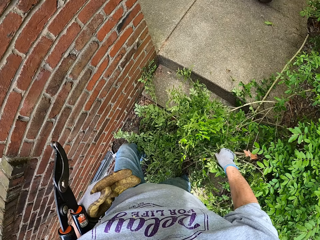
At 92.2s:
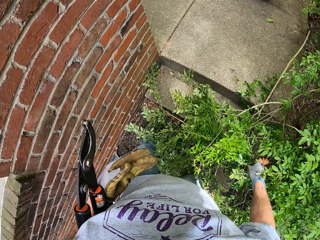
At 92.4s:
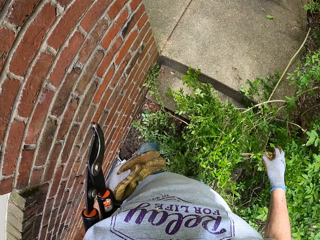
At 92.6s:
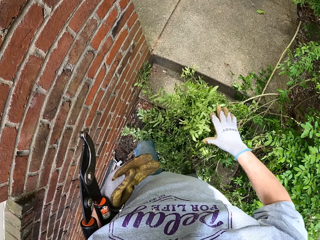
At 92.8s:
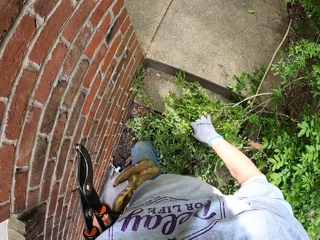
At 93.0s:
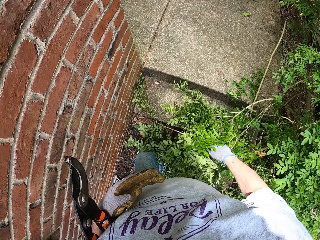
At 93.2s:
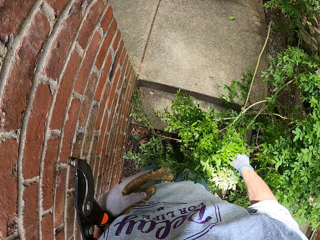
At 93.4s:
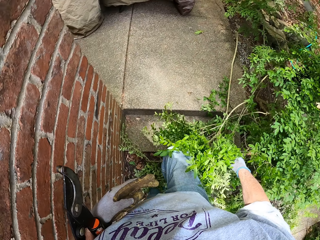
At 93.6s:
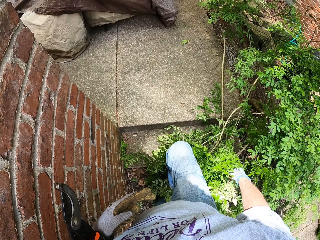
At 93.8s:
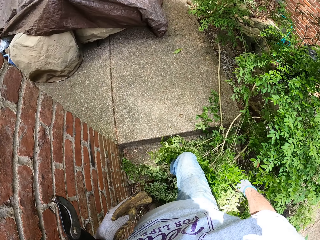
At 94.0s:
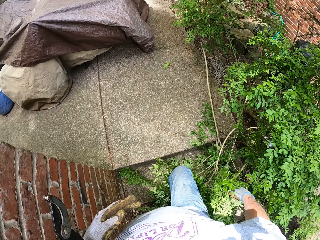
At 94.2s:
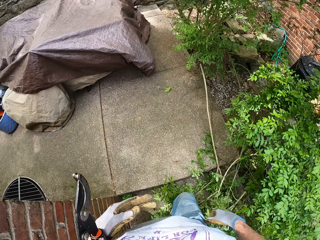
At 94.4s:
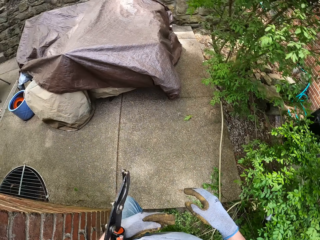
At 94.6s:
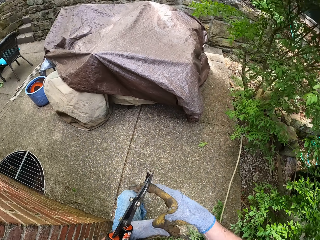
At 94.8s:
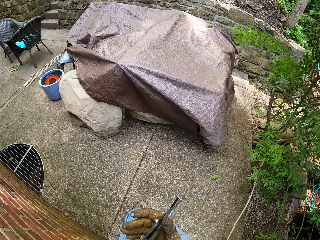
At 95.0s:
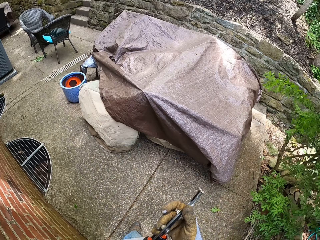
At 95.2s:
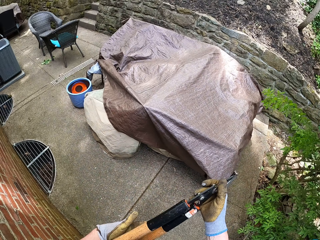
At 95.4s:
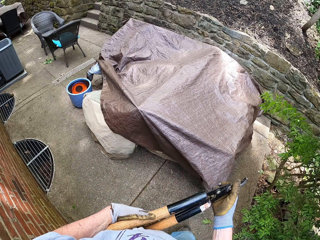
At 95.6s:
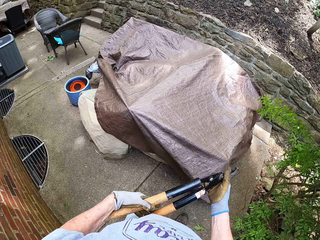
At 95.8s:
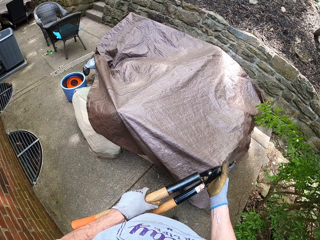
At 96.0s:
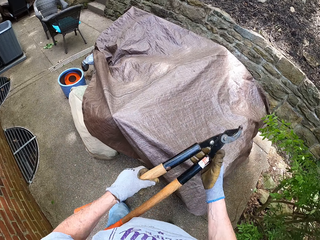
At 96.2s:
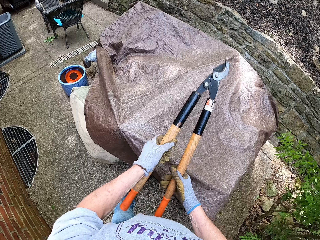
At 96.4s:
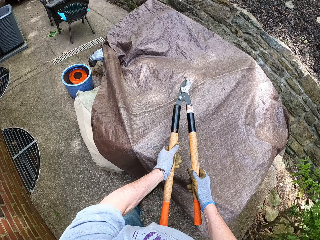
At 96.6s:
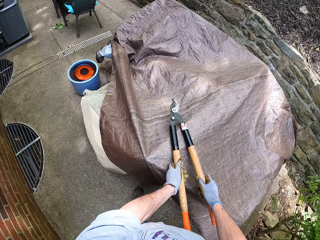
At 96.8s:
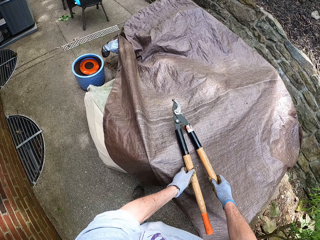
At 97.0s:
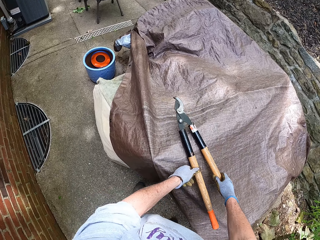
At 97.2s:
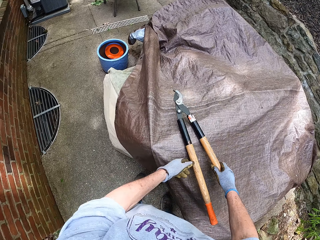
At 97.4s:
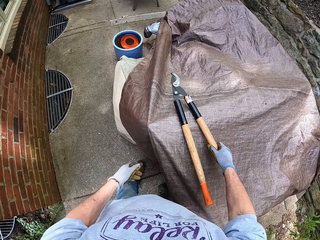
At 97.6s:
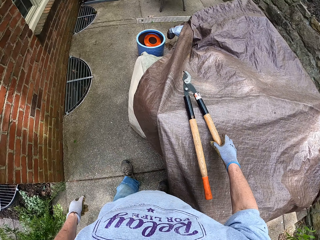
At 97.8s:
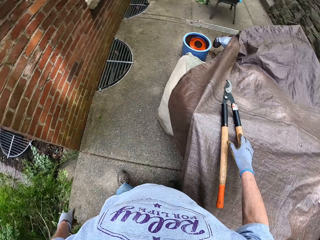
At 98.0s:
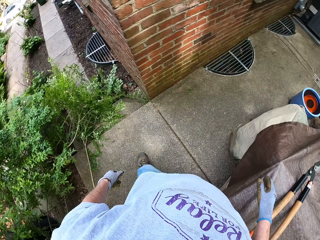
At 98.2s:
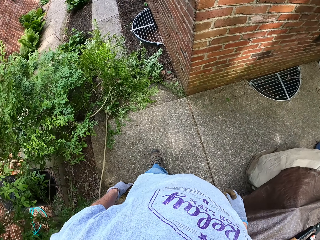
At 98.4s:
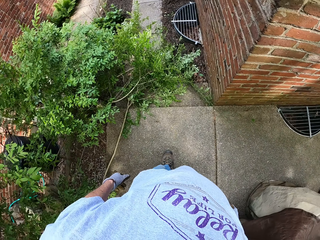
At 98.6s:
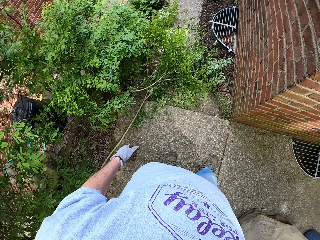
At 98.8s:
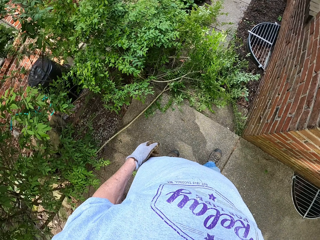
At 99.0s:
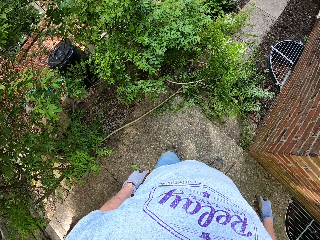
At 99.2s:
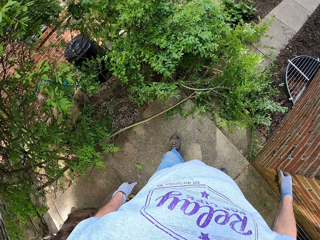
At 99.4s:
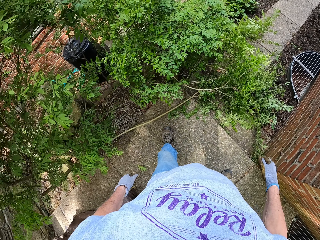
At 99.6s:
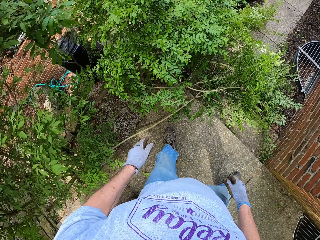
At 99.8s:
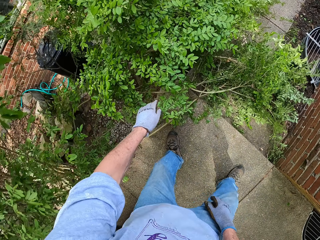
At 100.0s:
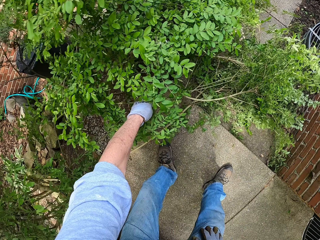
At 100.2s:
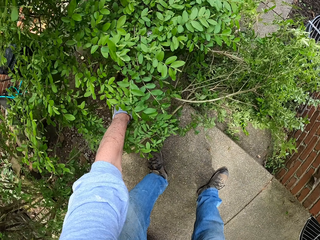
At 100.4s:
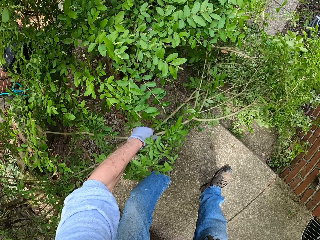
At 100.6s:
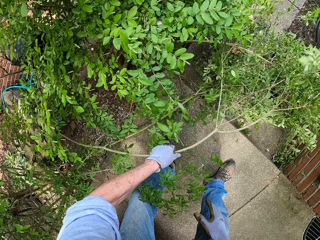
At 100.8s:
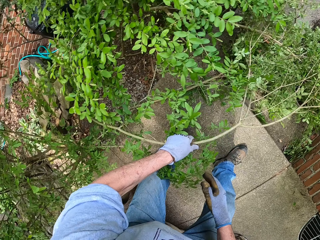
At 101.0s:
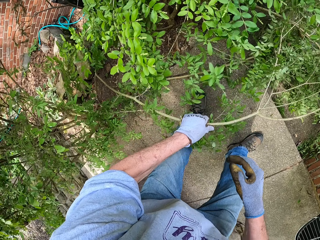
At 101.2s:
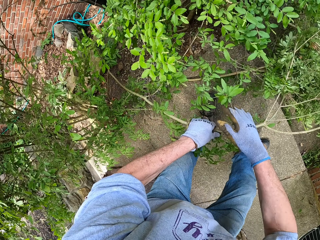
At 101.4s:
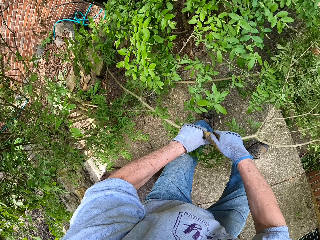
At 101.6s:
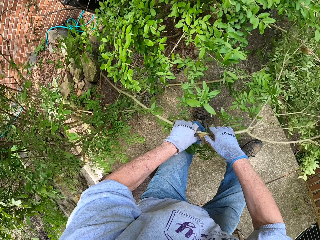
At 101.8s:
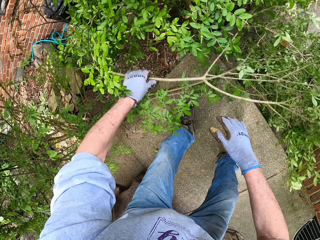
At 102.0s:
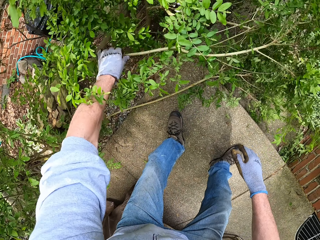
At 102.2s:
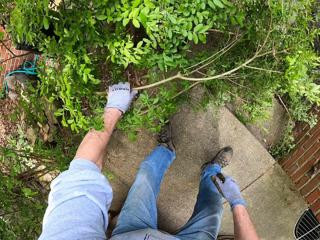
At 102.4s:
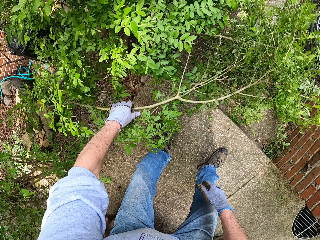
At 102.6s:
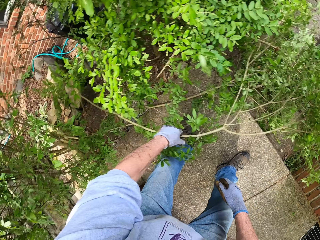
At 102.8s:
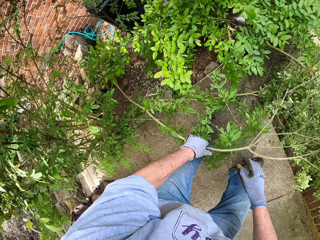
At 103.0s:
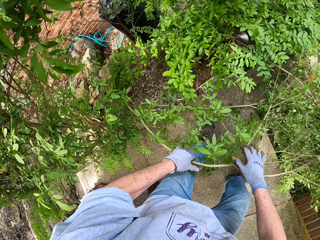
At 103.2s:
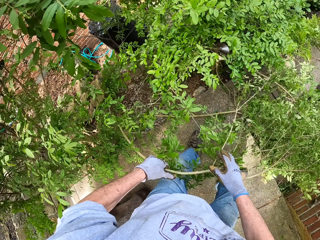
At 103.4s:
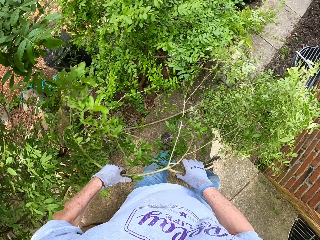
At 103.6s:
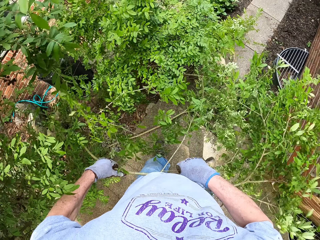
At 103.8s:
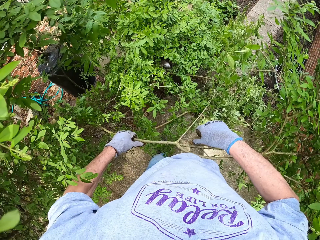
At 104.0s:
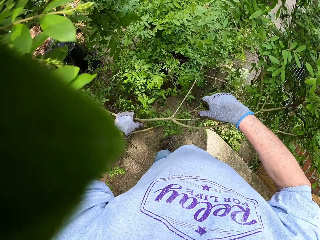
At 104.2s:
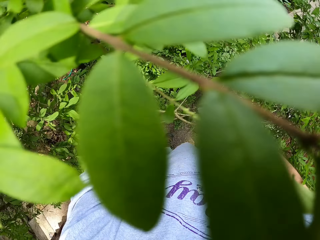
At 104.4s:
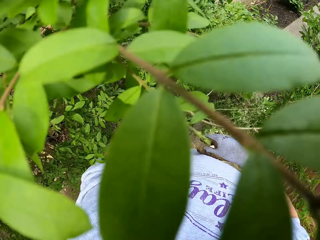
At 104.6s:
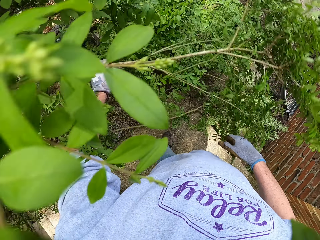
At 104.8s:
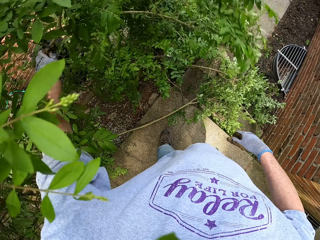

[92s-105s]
The camera wearer holds the leaves of the pruned branches with the right hand. He passes the pruned branches. He holds the shears. He puts down the shears on something with his two hands. He turns around. He moves towards the pruned branches. He bends down. He picks up a branch from the ground with his left hand. He pulls the tree branch on the ground. He holds the branch with his two hands. He removes his right hand from the branch. He holds the branch with his two hands.

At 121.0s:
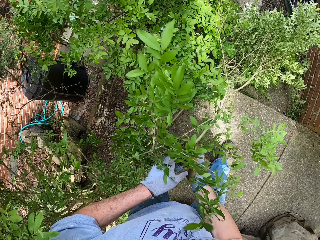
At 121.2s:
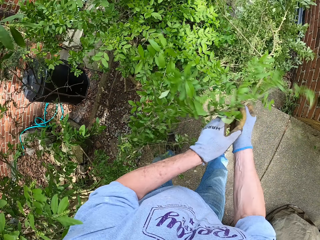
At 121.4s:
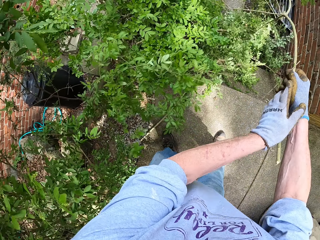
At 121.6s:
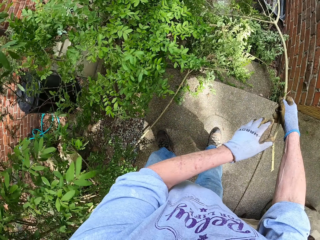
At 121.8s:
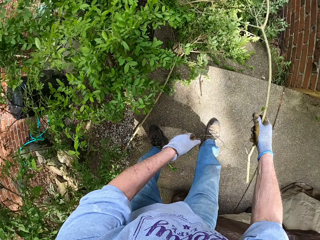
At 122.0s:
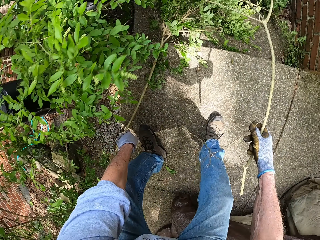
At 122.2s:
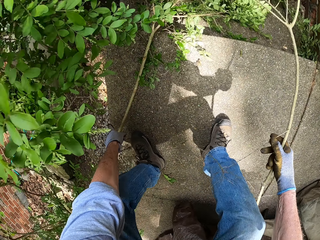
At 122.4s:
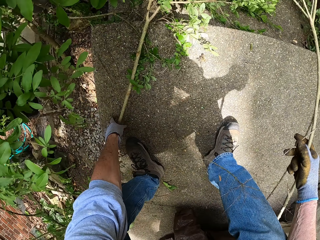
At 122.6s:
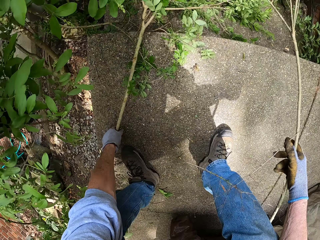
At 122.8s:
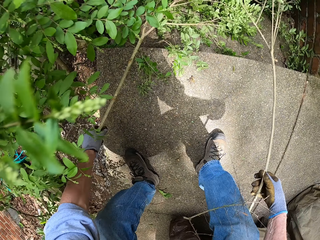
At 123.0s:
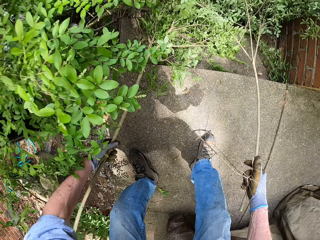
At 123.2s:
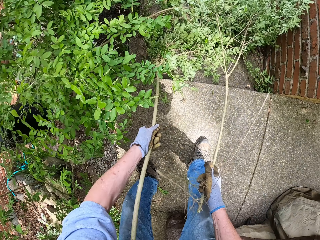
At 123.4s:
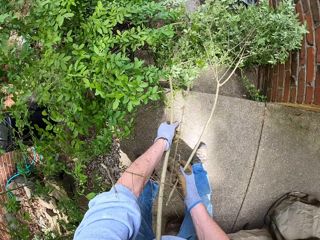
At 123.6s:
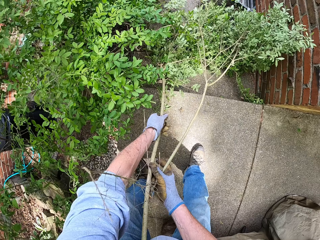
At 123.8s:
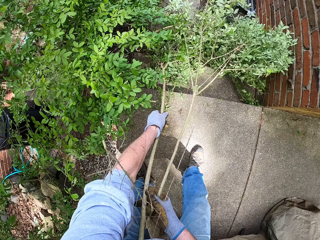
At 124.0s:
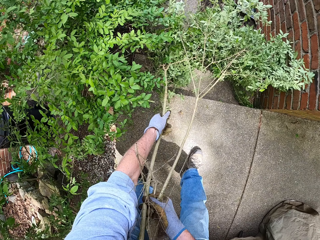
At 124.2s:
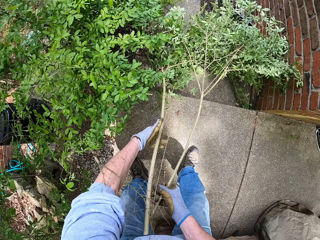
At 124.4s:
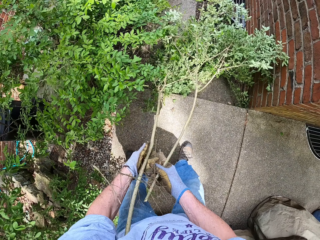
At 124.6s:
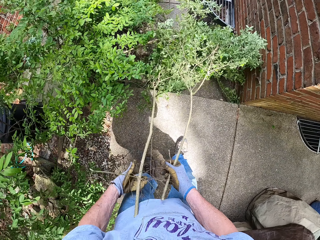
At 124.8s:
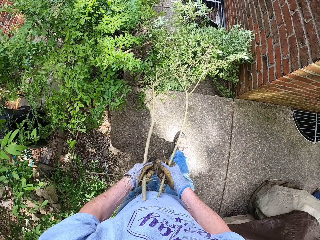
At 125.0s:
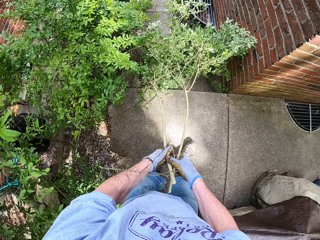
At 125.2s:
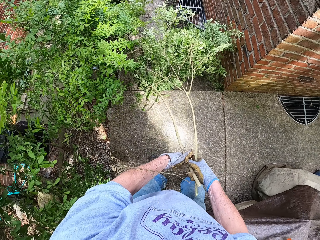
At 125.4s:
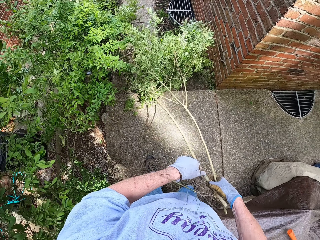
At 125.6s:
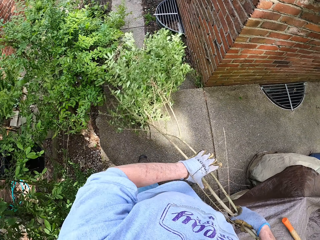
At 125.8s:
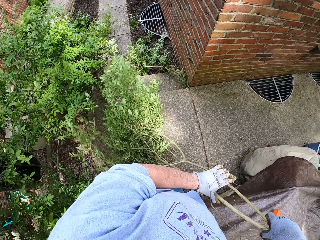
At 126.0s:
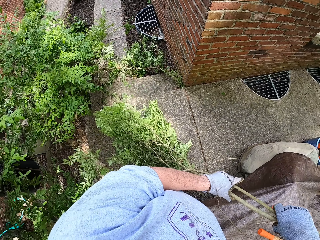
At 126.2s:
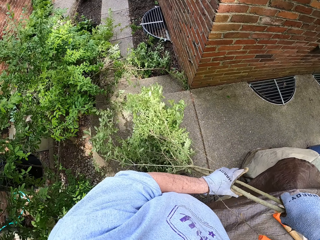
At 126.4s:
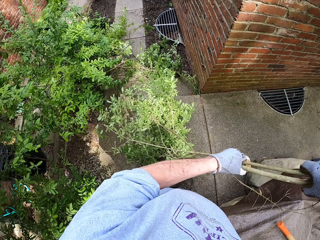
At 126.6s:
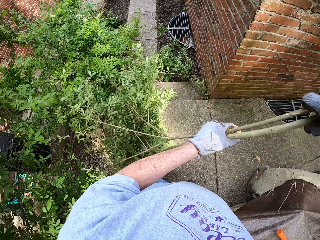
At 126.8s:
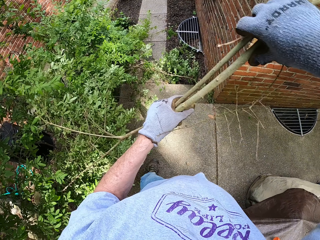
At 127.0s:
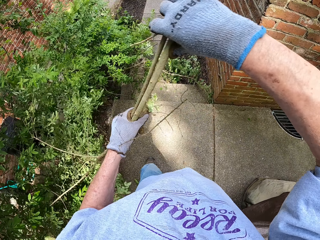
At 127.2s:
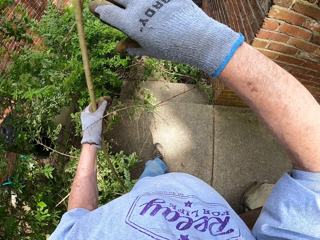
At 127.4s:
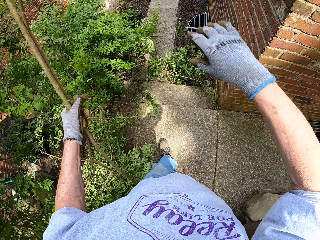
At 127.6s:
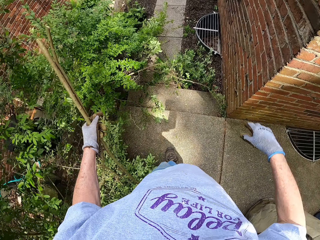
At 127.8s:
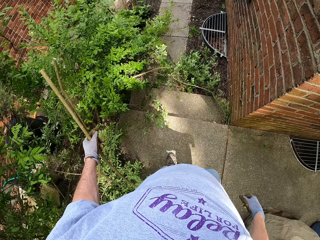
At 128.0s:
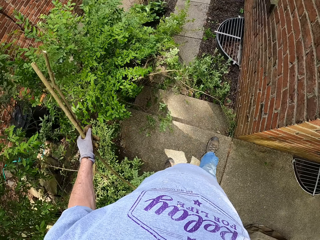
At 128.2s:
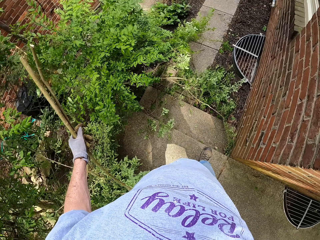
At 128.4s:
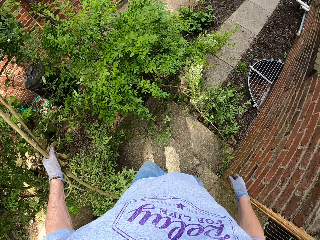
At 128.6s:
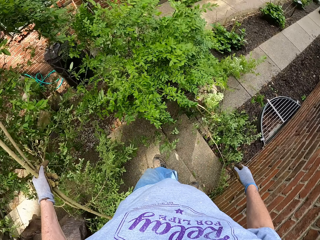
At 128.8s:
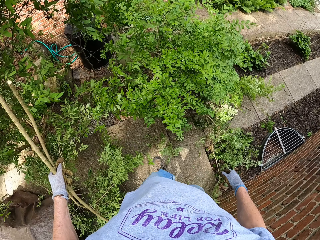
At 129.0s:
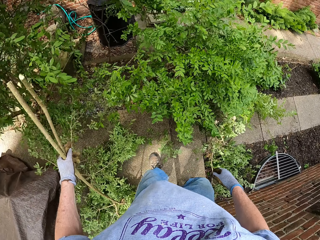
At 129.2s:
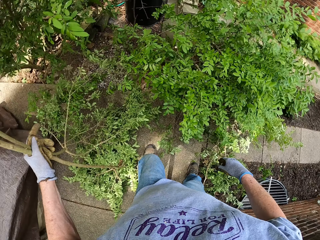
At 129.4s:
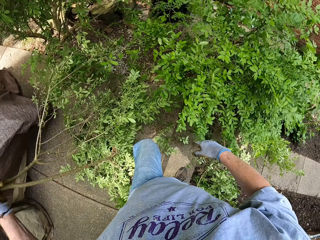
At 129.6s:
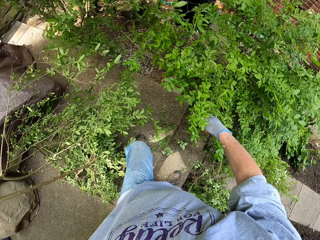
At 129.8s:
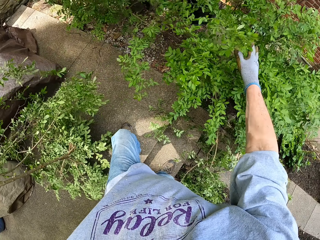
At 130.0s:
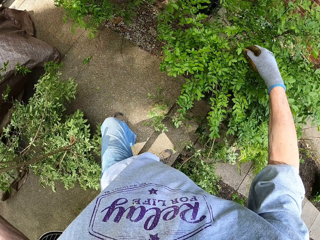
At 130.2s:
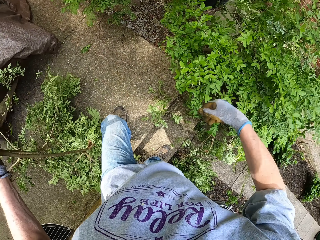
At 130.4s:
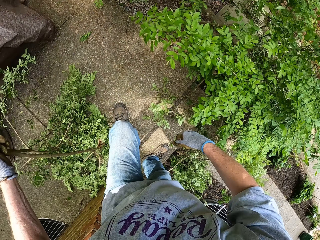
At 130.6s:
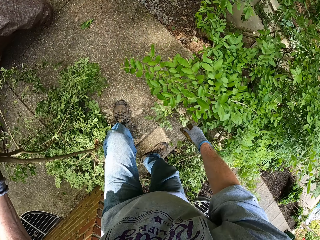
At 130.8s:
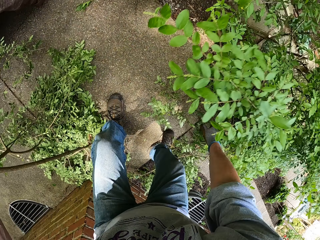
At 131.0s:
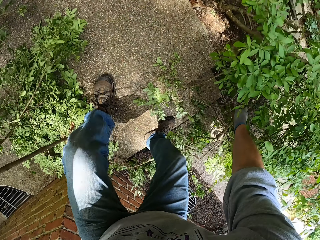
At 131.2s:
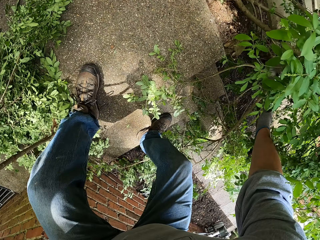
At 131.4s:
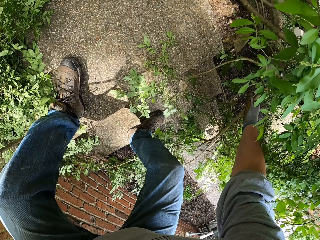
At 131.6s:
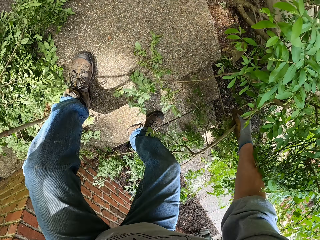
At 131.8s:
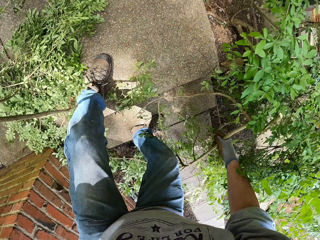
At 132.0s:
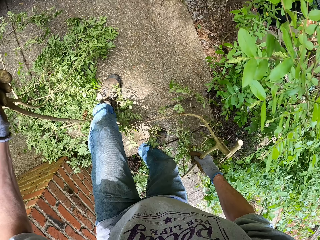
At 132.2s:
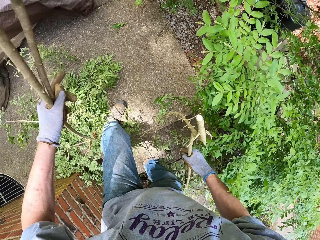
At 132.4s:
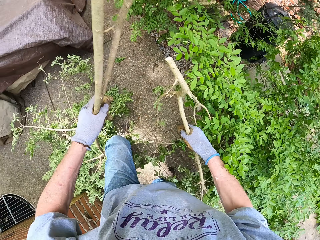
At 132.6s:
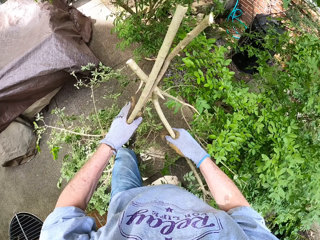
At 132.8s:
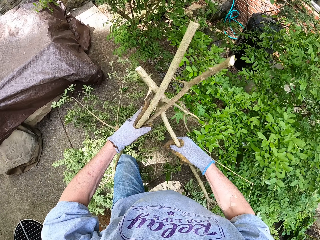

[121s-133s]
The camera wearer lifts the pruned branch with both hands. He bends down towards a pruned branch. He picks up another branch from the ground with his left hand. He passes the branch from his left hand to his right hand. He pulls the pruned branches with both hands. He lifts the branches with his two hands. He passes the branches from his right hand to his left hand. He holds the pruned branches with the left hand. He moves towards the tree. He lifts up the tree leaves. He bends down. He picks up another branch from the ground with his right hand. He stands with the pruned branch.
